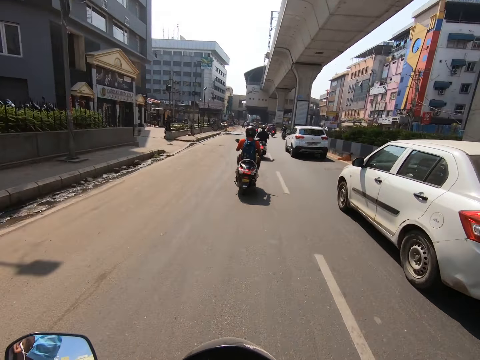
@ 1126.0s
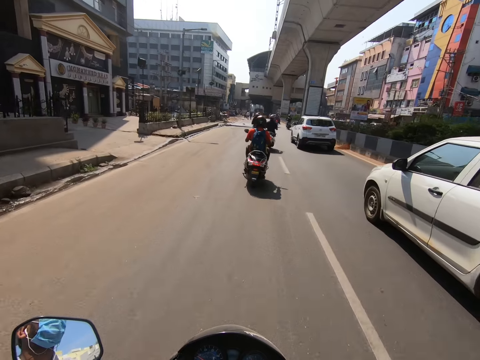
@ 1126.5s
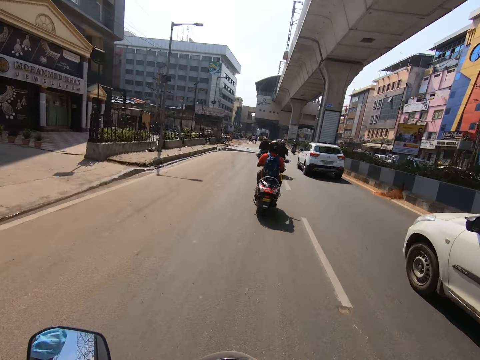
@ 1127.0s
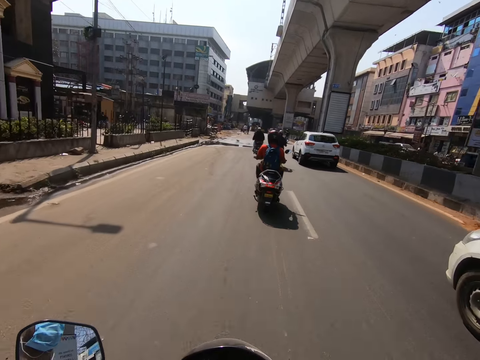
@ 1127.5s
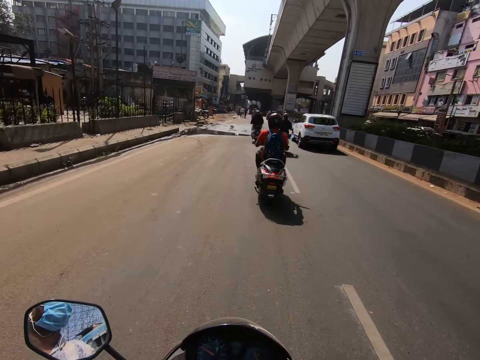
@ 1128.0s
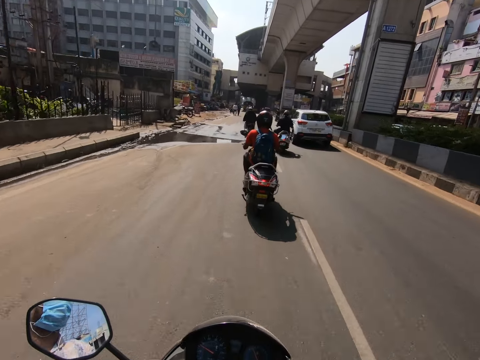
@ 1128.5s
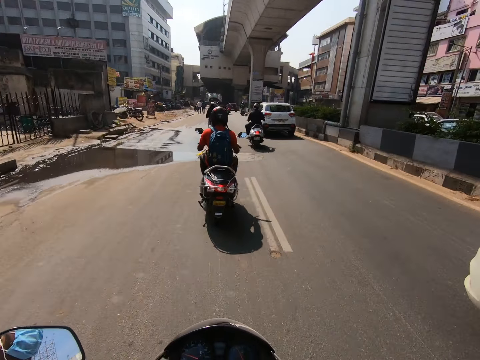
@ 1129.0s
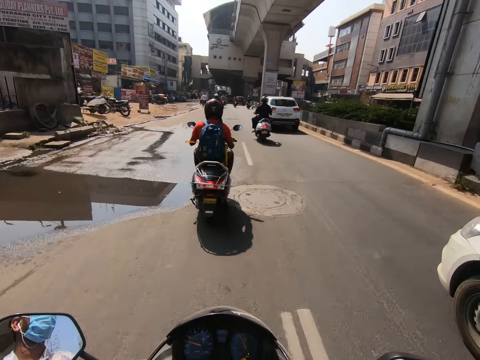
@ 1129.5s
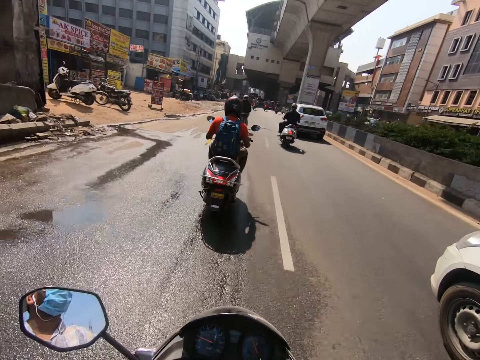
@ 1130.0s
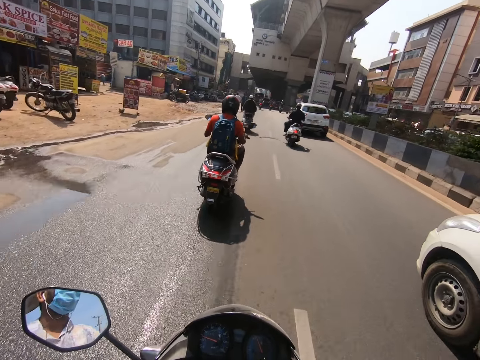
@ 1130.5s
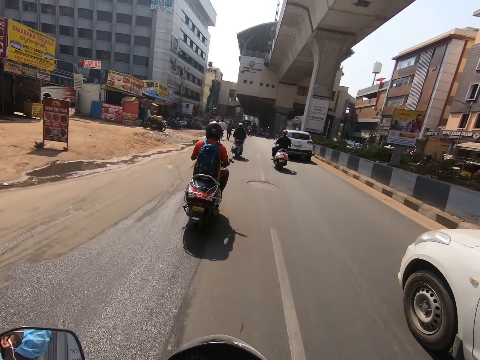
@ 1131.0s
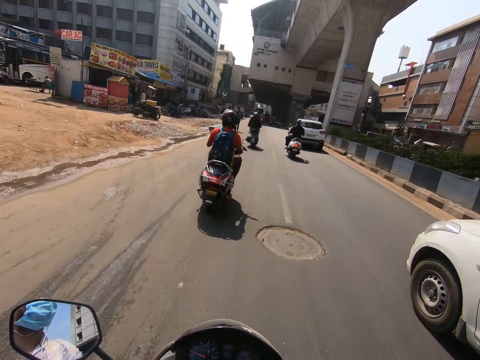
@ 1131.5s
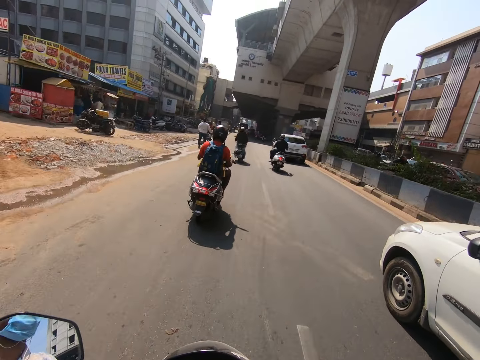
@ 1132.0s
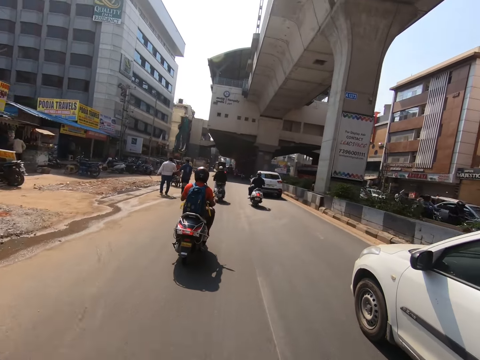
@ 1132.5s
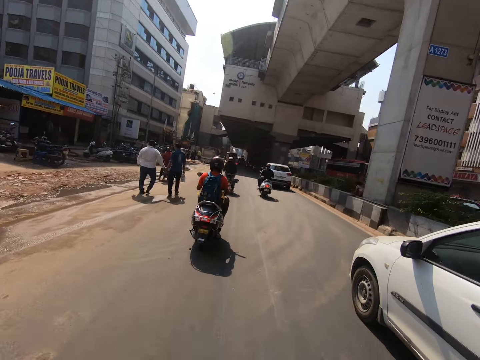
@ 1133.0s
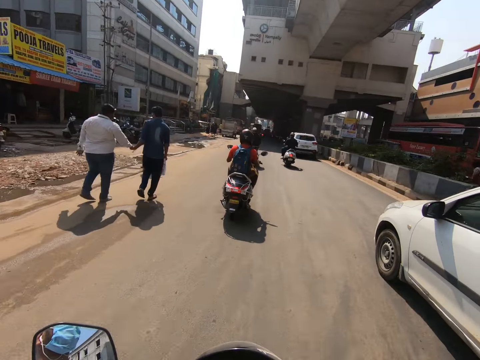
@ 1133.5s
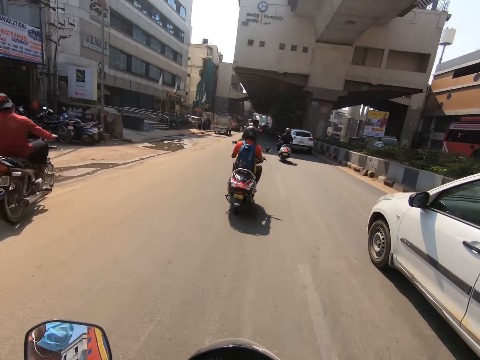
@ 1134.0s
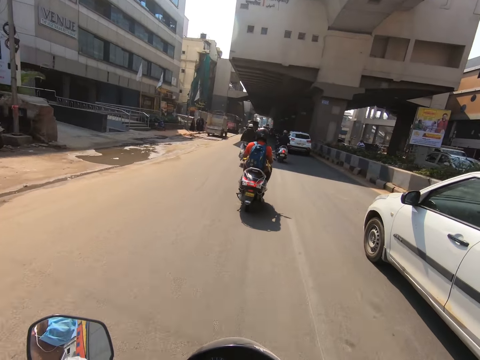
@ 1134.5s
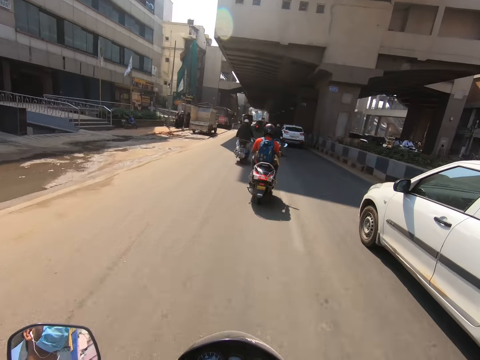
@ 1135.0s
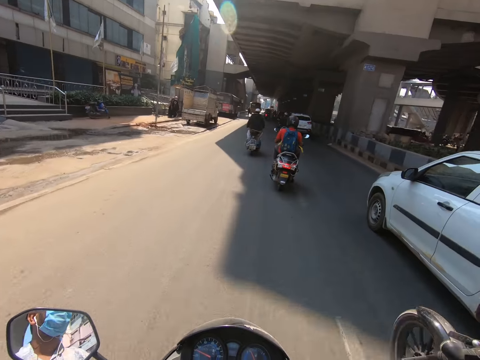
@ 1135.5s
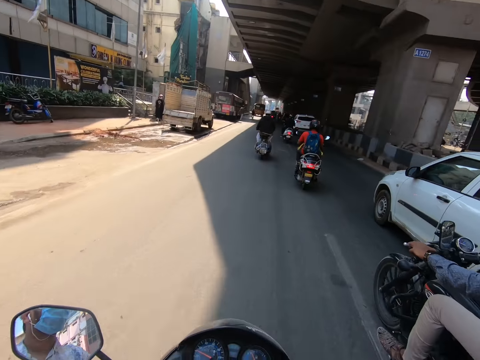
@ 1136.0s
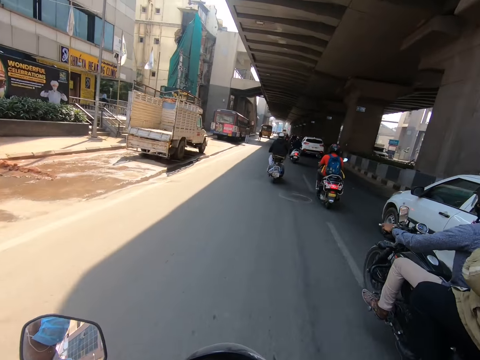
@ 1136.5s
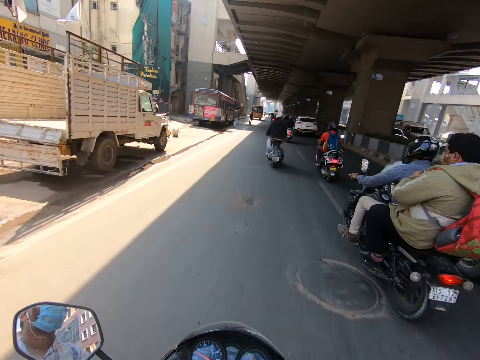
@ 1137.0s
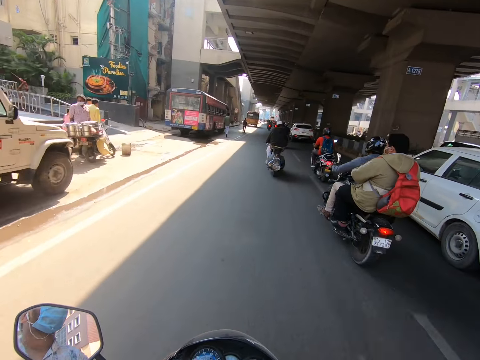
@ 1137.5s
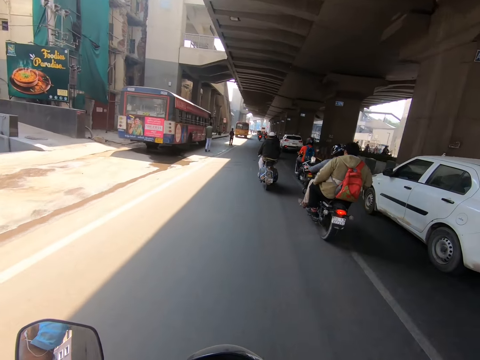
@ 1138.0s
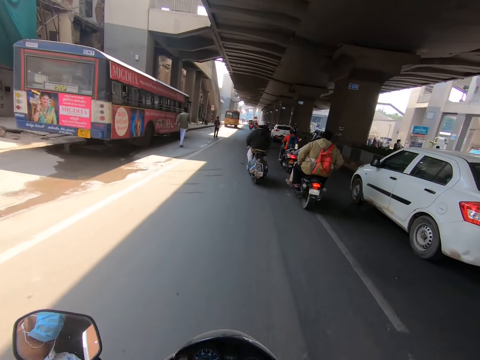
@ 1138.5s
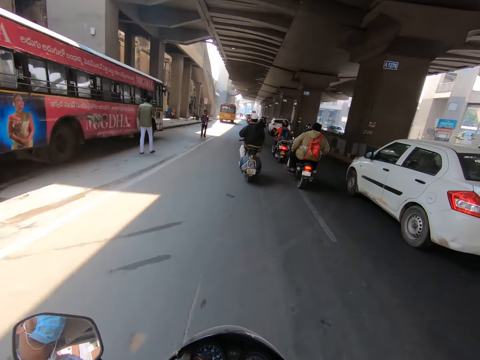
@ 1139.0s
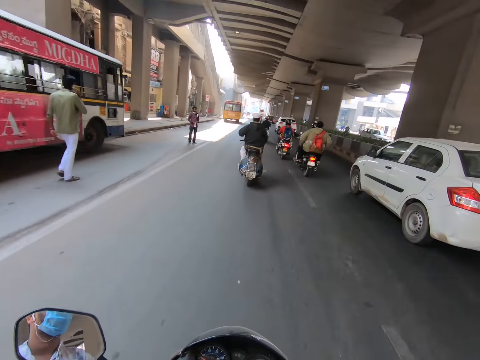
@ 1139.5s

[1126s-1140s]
The camera wearer rides past a white car. The white car drives past the camera wearer. A black motorcycle rides past the camera wearer.

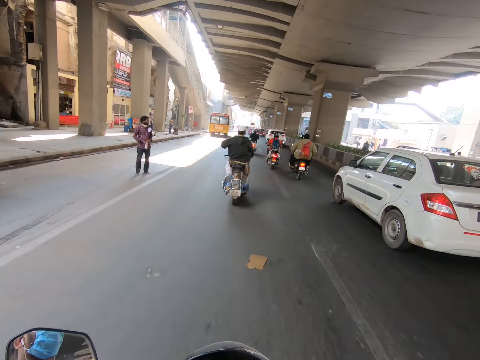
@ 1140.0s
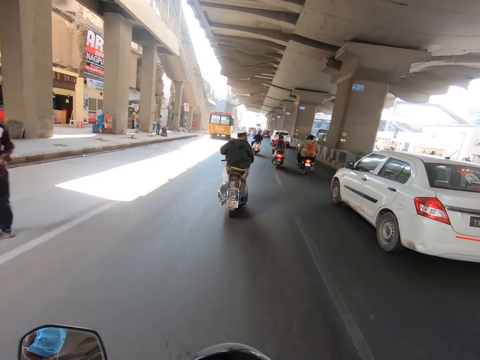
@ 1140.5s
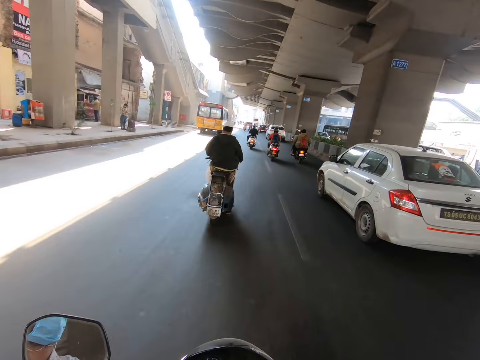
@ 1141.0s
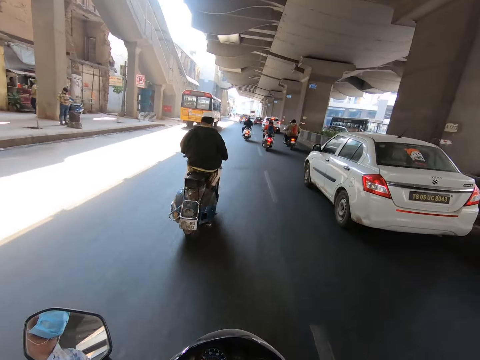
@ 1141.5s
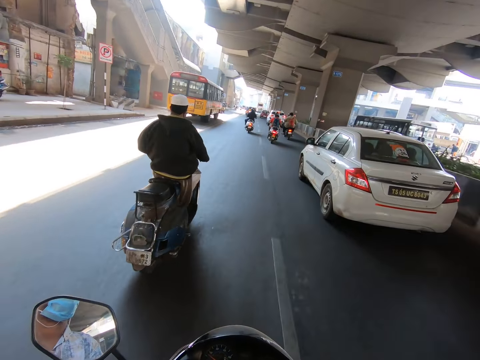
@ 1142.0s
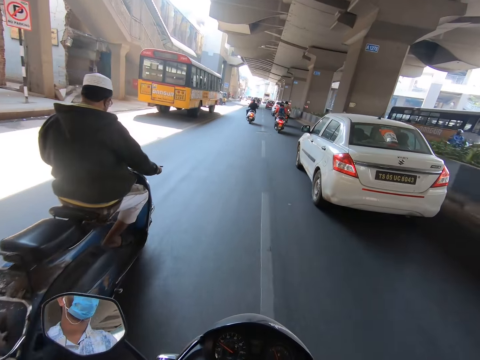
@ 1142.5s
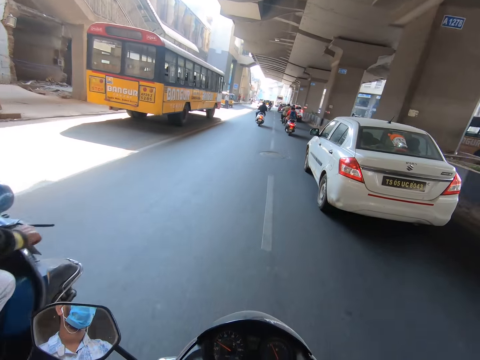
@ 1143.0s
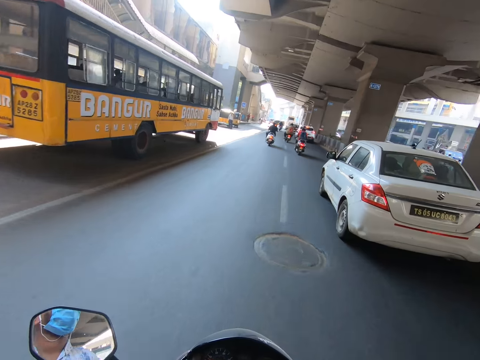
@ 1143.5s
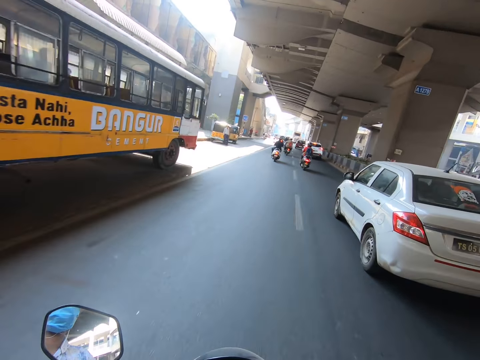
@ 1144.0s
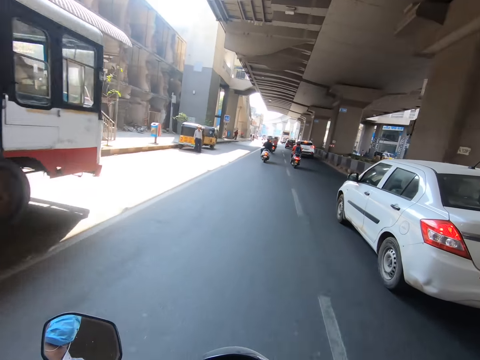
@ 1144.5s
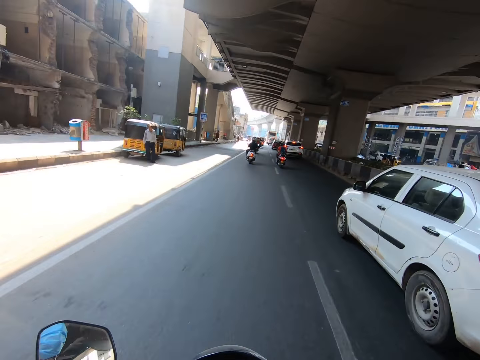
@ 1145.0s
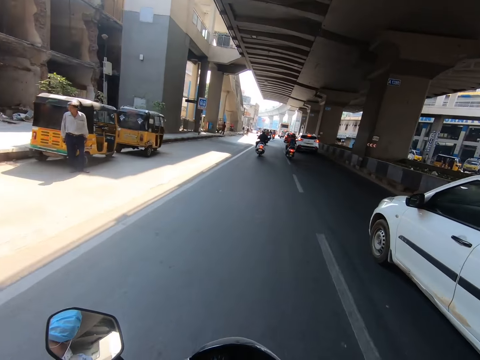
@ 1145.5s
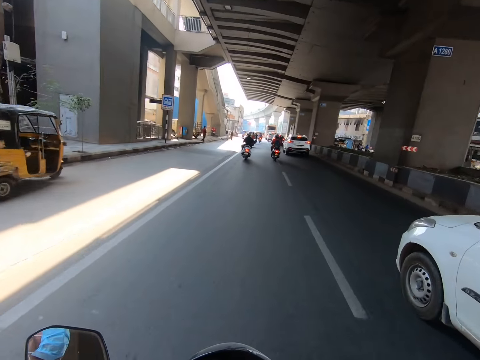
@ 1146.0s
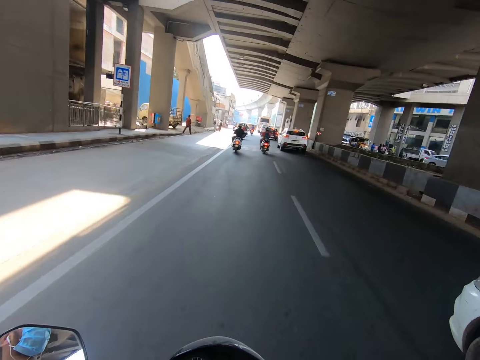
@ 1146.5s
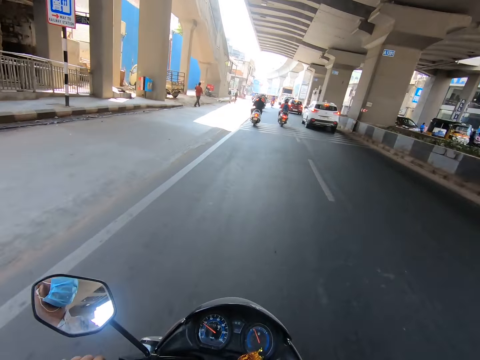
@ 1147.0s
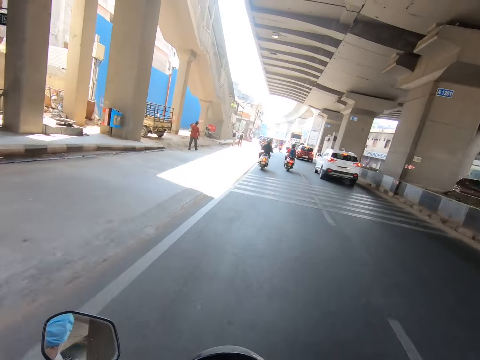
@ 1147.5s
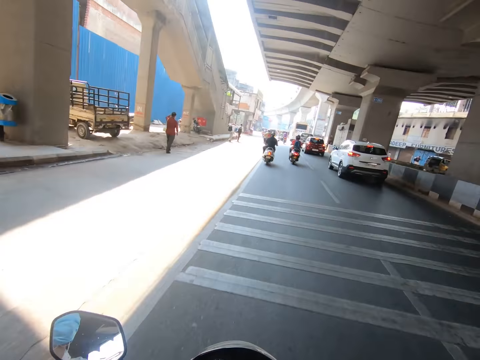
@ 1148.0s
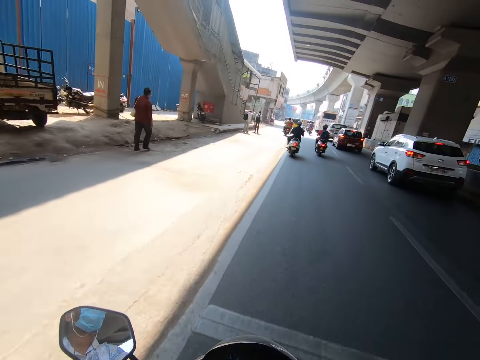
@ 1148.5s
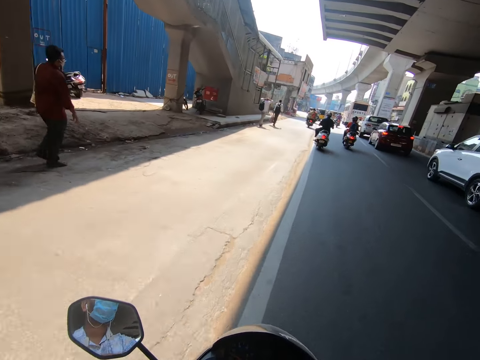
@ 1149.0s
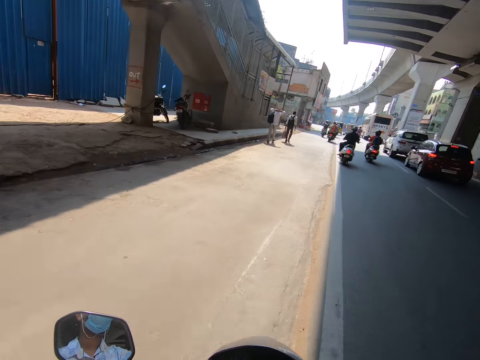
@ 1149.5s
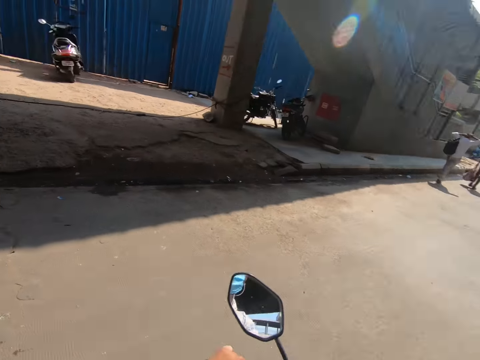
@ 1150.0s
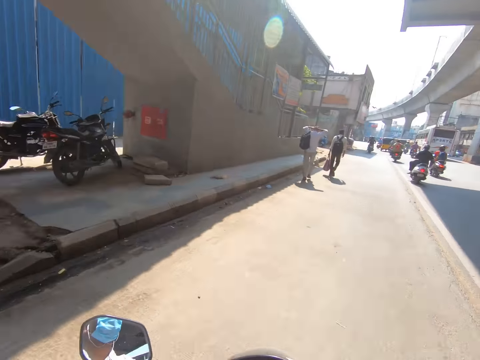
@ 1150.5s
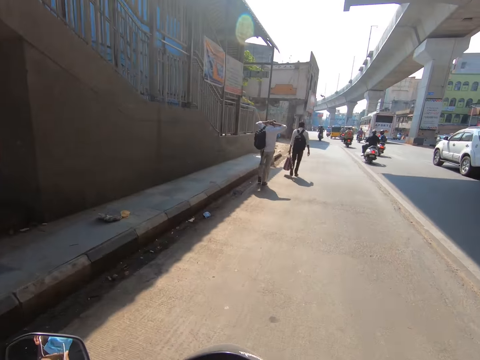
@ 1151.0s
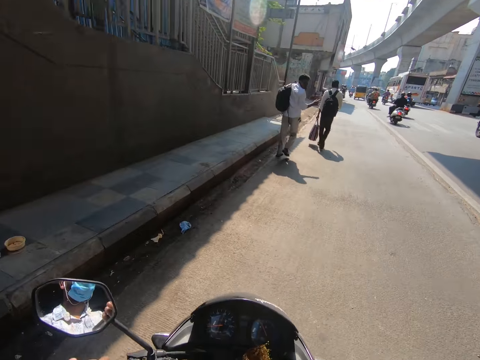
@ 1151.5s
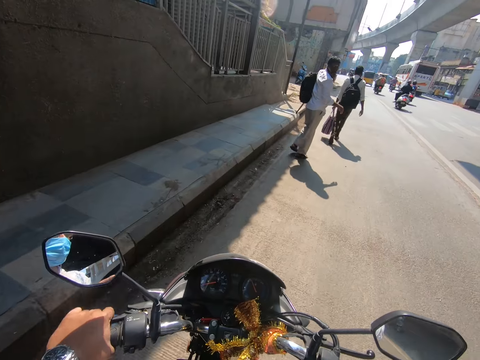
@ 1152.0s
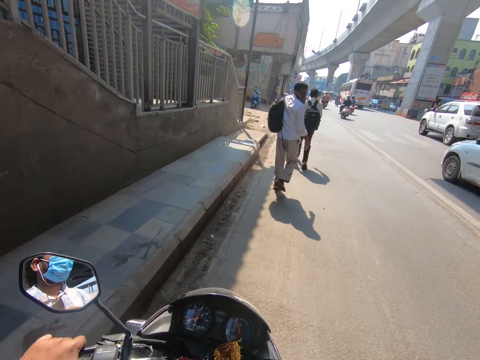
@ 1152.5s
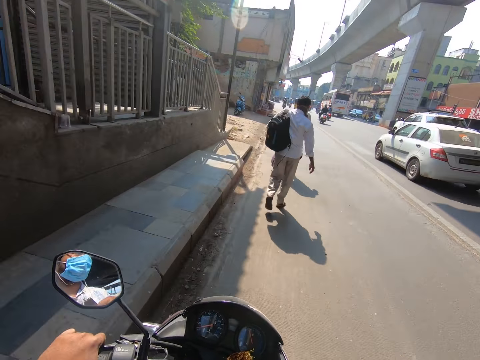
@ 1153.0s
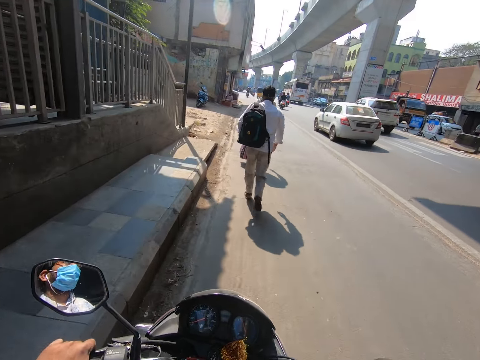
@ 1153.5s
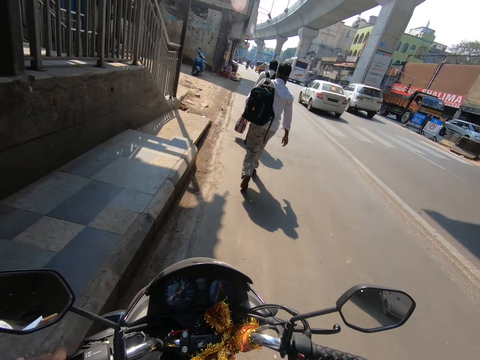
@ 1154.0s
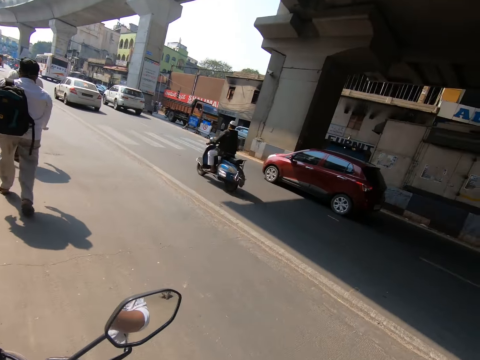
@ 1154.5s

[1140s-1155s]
The camera wearer rides past a blue motorcycle. They ride past the white car. They park the motorcycle on the roadside with both hands.
